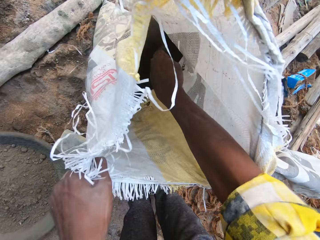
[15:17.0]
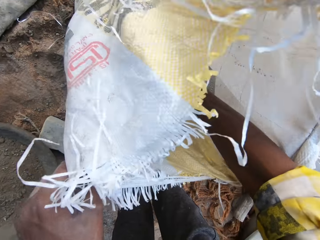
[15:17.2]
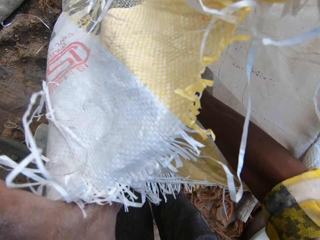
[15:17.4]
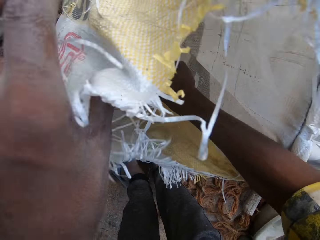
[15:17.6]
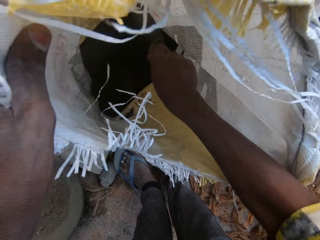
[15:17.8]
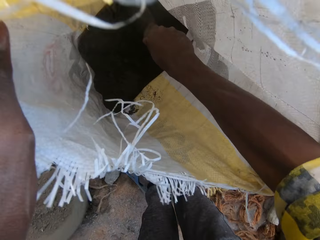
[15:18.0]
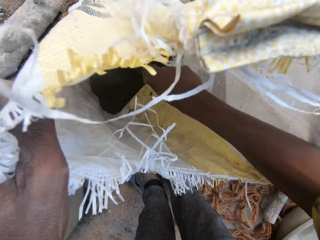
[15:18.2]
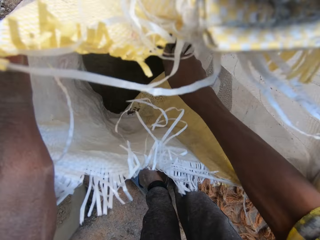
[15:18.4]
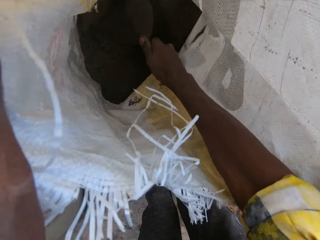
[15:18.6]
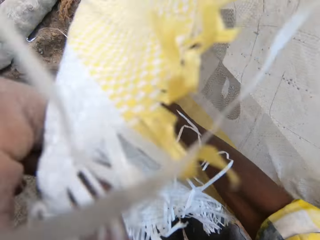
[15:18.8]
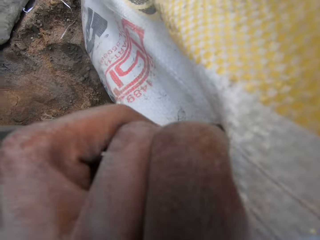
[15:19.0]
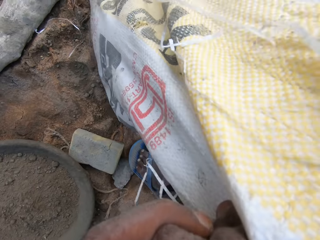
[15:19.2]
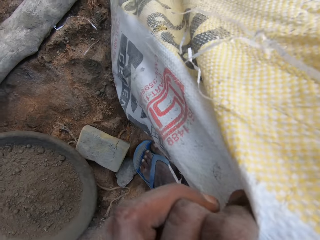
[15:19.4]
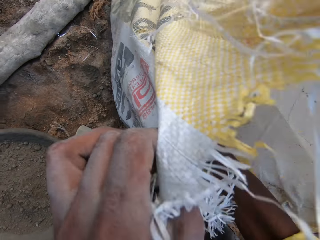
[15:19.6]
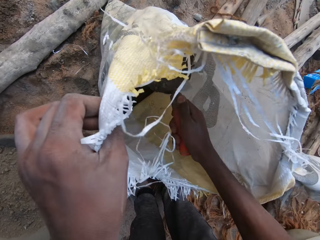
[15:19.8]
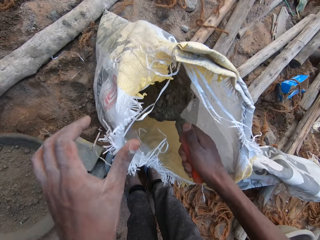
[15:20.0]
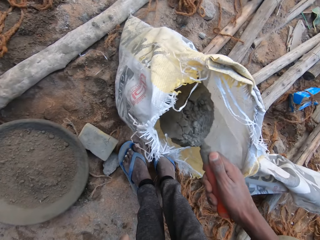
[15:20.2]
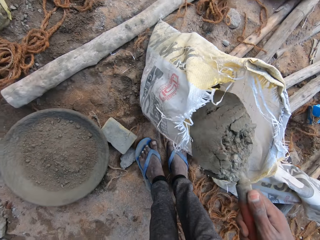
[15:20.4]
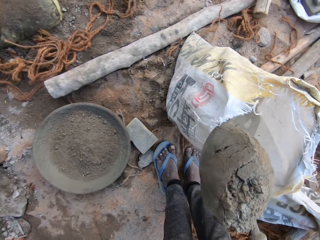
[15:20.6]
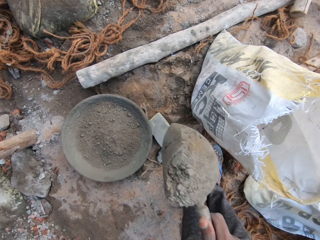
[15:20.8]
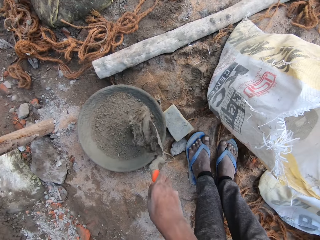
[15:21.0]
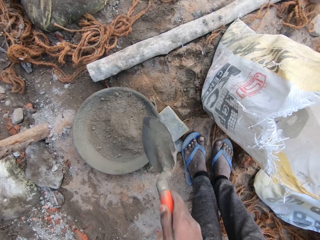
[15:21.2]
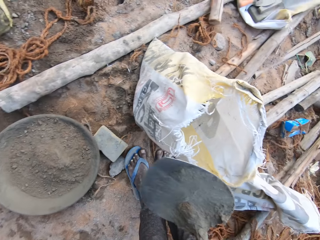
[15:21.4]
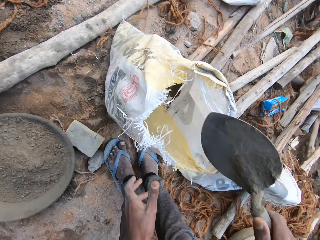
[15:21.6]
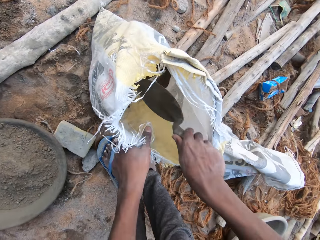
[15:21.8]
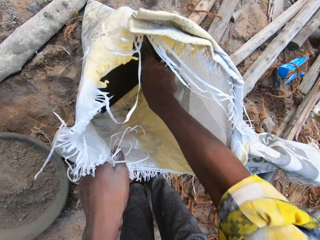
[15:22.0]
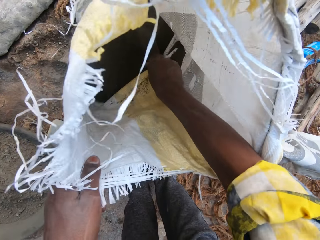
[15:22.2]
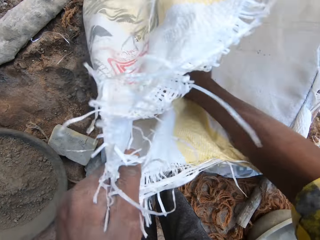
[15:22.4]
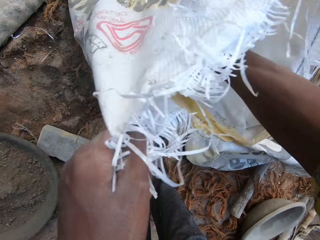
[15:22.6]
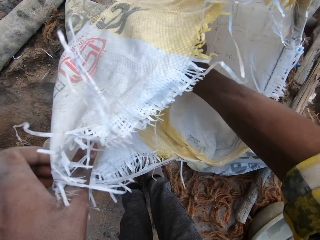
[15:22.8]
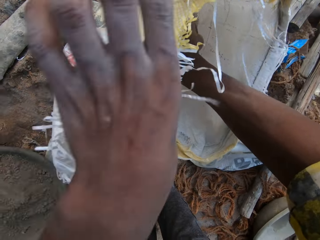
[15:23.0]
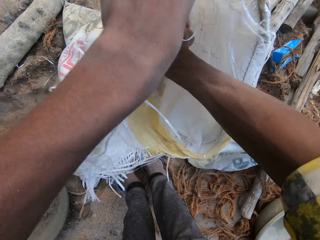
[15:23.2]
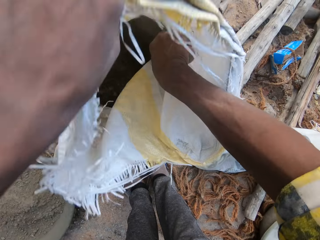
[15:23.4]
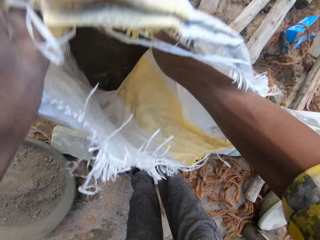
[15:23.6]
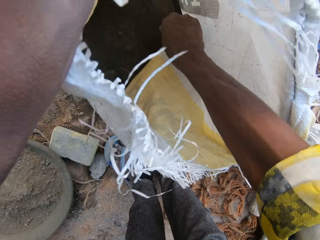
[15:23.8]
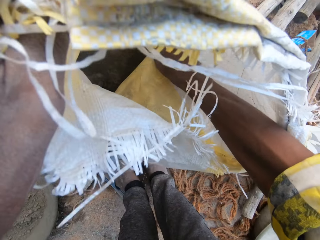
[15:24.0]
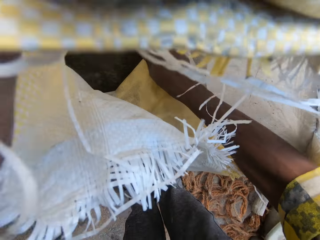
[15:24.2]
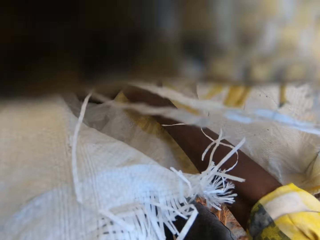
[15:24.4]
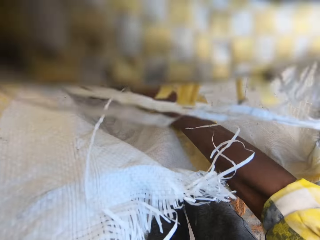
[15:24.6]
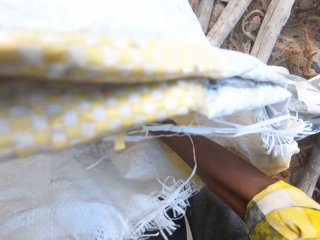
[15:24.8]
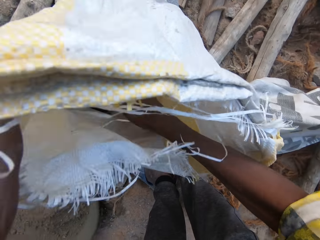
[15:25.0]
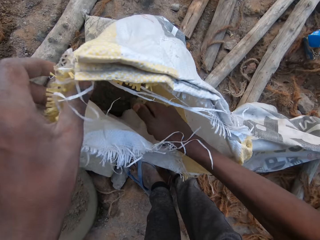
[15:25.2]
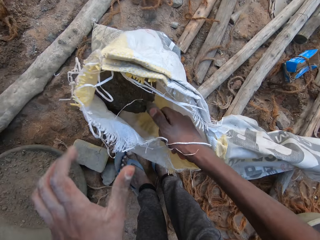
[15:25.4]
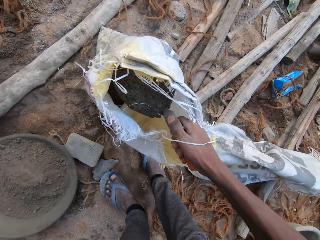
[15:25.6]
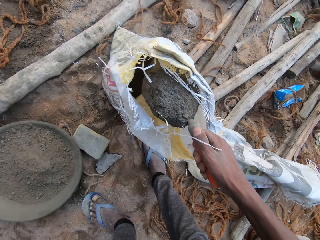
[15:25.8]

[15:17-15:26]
The camera wearer reaches into the cement bag on the ground with the bricklayer's trowel in his right hand. He holds the cement bag on the ground with his left hand. He scoops cement from the cement bag on the ground with the bricklayer's trowel. He pours the cement from the bricklayer's trowel into the headpan on the ground with his right hand. He reaches into the cement bag on the ground with the bricklayer's trowel in his right hand. He holds the cement bag on the ground with his left hand. He holds it again. He scoops cement from the cement bag on the ground with the bricklayer's trowel.

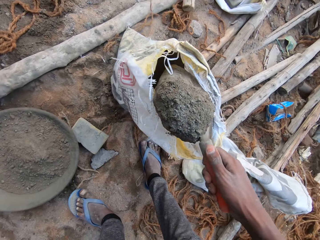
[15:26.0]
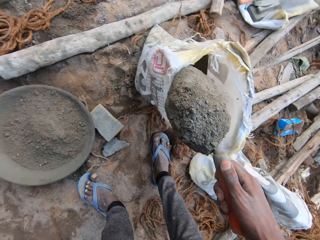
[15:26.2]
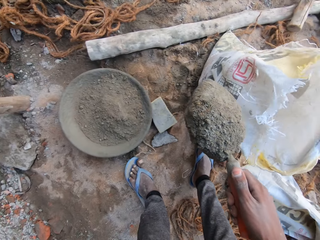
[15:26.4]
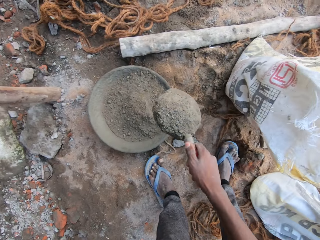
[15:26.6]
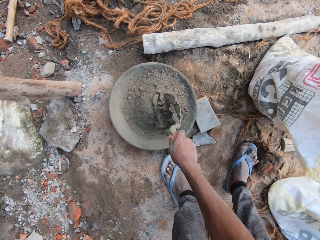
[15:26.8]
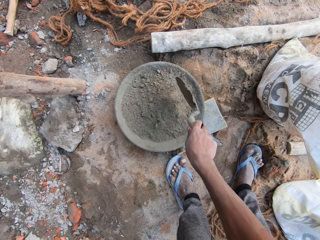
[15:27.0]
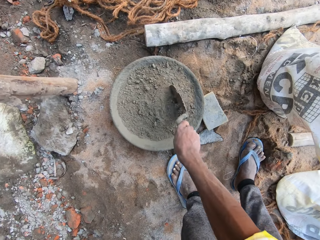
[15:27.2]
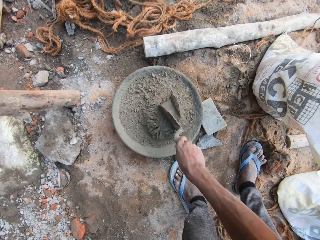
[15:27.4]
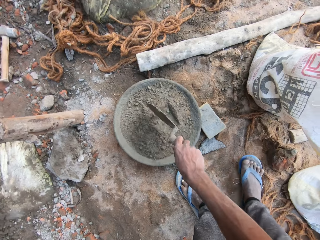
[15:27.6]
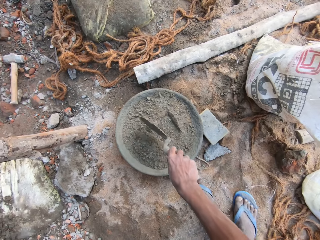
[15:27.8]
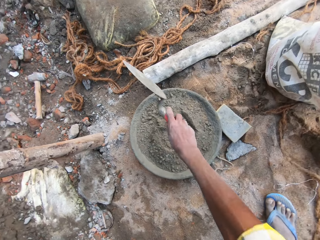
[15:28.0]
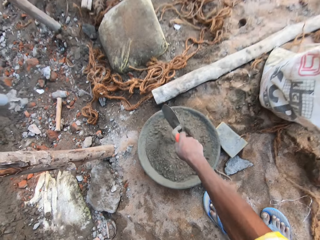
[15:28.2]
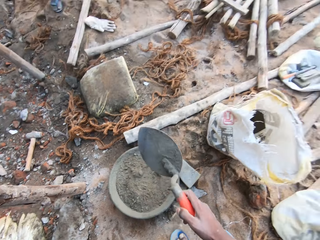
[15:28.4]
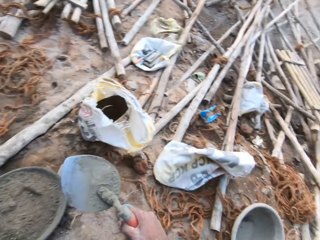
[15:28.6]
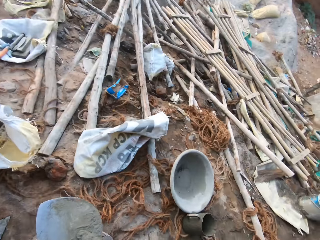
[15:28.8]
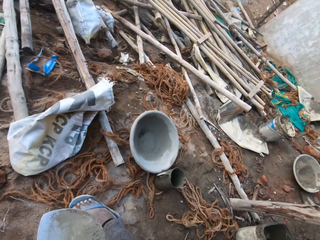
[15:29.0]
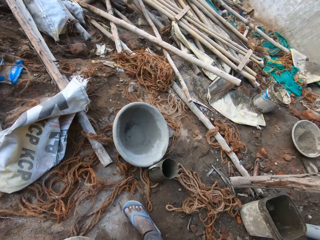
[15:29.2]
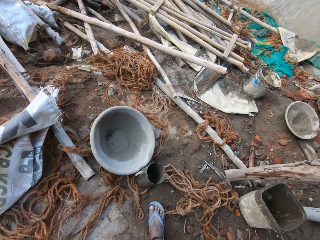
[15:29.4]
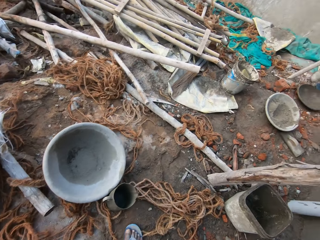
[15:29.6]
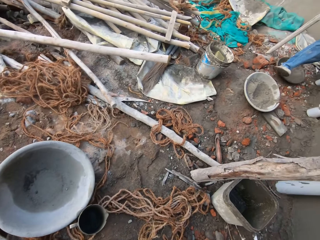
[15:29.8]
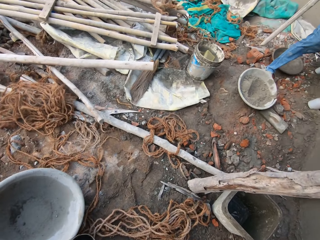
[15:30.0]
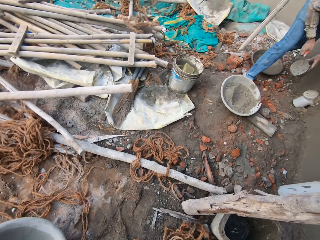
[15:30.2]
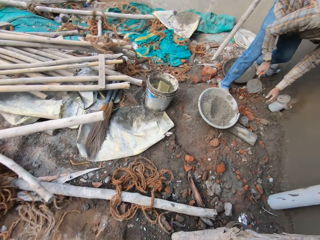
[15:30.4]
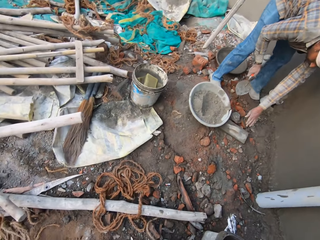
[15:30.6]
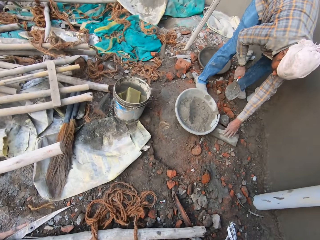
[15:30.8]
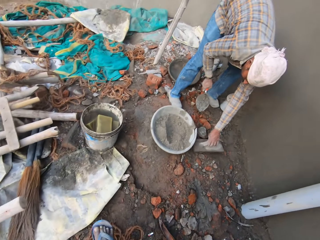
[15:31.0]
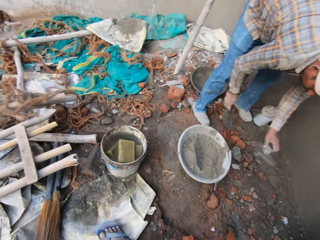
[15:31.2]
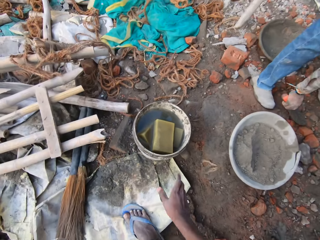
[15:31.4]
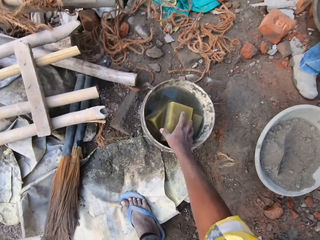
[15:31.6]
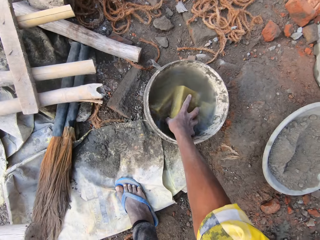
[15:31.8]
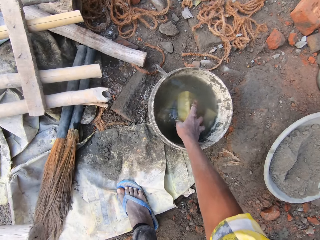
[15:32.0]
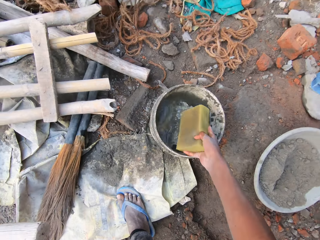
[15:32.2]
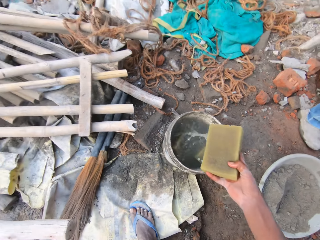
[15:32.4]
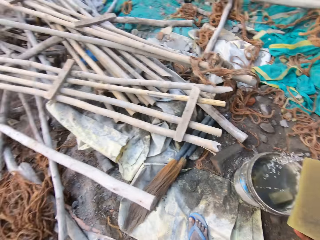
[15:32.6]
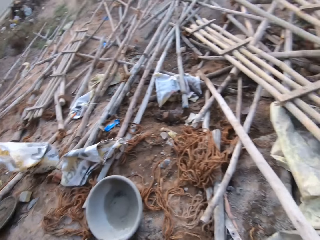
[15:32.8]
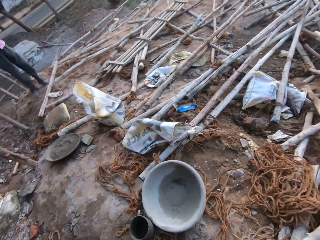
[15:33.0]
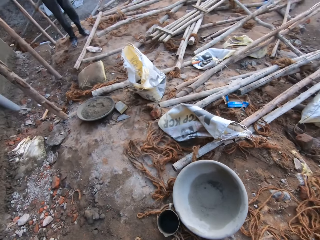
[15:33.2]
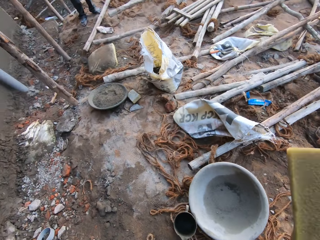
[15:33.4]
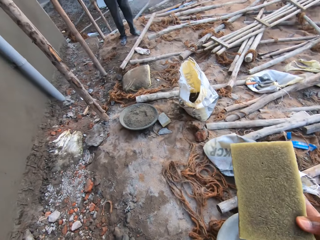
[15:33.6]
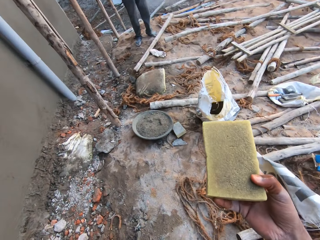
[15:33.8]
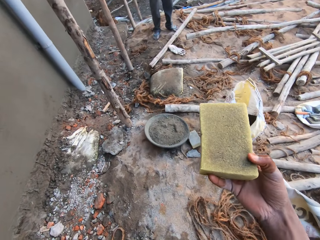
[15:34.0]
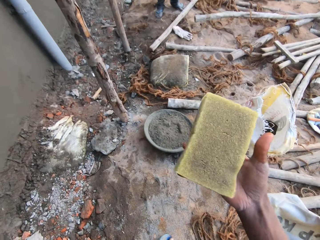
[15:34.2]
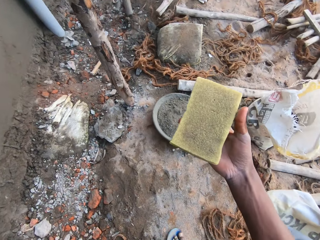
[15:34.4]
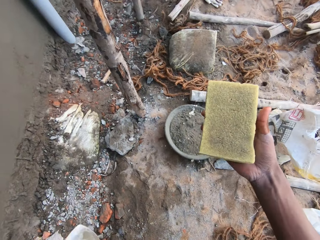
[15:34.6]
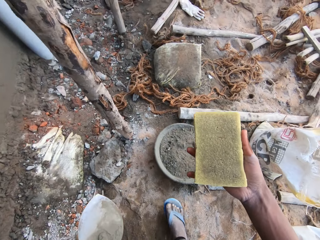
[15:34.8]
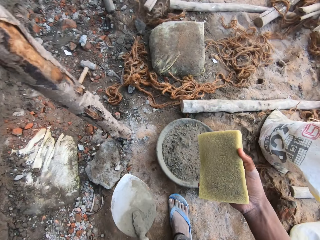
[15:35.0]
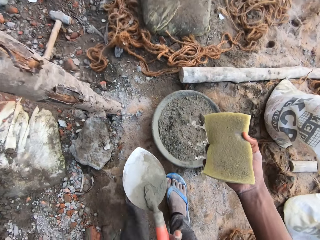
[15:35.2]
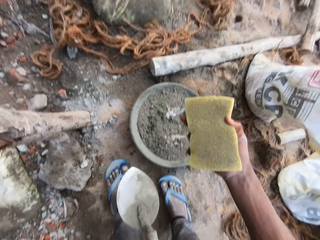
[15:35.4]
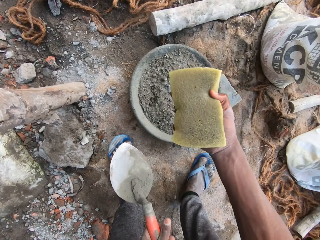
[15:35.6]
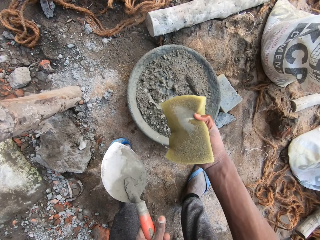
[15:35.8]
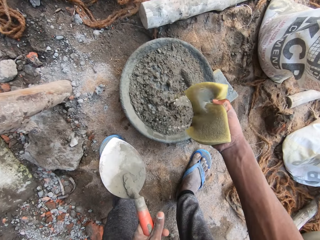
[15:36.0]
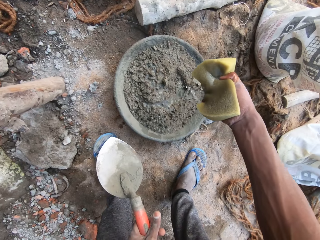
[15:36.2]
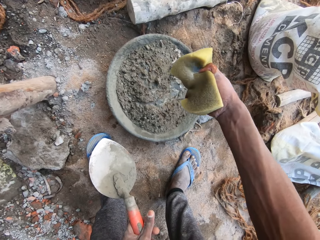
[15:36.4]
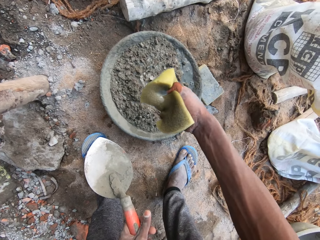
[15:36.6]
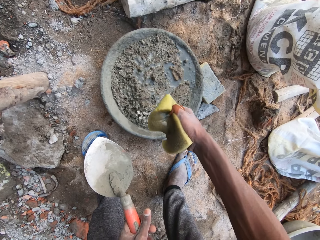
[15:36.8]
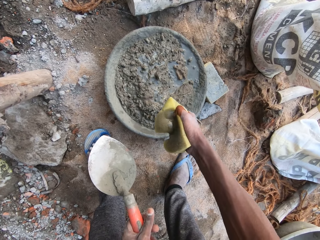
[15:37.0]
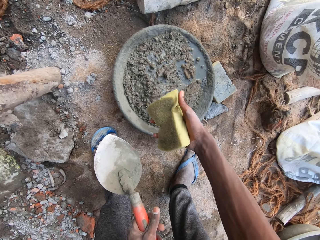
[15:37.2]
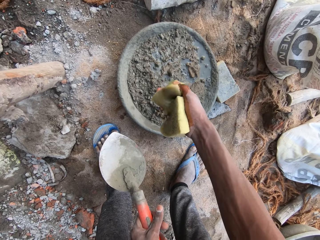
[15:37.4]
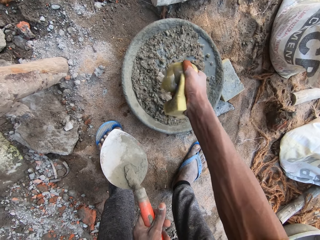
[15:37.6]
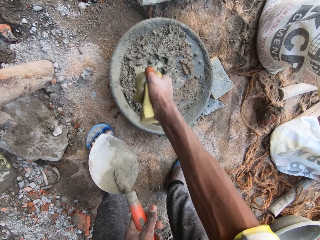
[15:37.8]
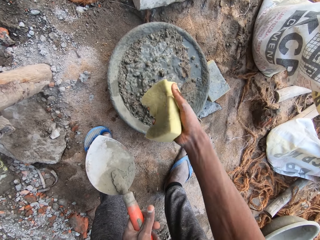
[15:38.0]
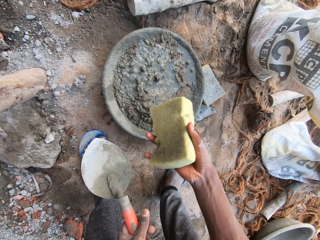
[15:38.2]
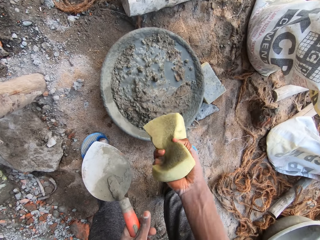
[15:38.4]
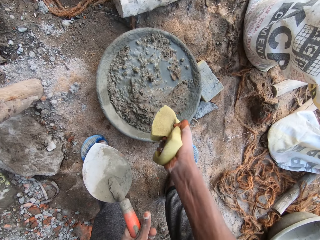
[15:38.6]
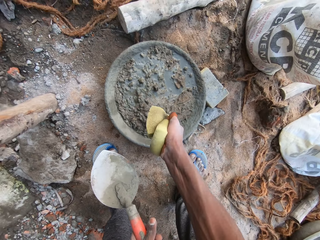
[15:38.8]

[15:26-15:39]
The camera wearer pours the cement from the bricklayer's trowel into the headpan on the ground with his right hand. He sweeps the cement in the headpan on the ground with the bricklayer's trowel in his right hand. He hits the headpan on the ground with the bricklayer's trowel in his right hand. He passes the bricklayer's trowel from his right hand to his left hand. He walks from the headpan on the ground to a bucket on the ground. The man picks a float trowel from the ground with his left hand. The camera wearer takes a sponge from the bucket of water on the ground with his right hand. He walks from the bucket on the ground to the headpan on the ground. He squeezes water out of the sponge into the headpan on the ground with his right hand. He smears water on the cement.
